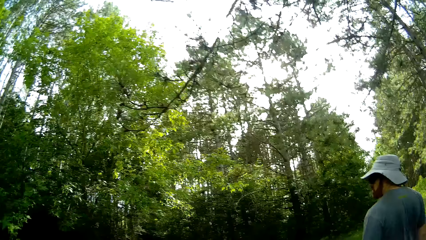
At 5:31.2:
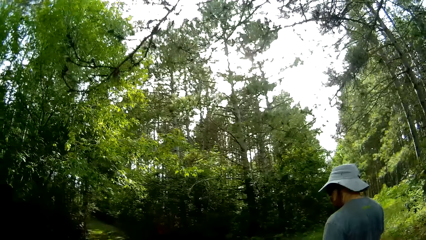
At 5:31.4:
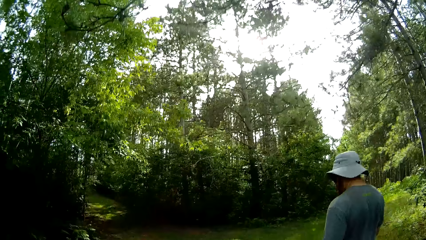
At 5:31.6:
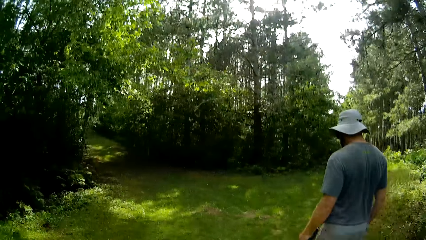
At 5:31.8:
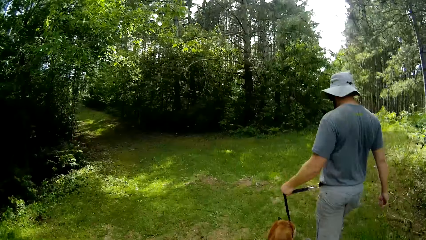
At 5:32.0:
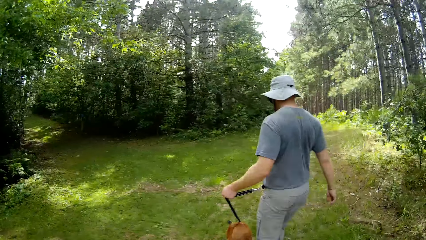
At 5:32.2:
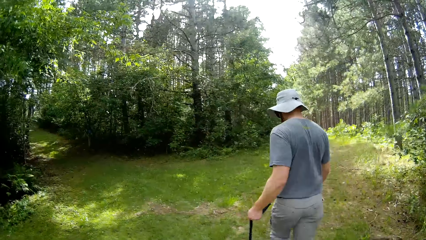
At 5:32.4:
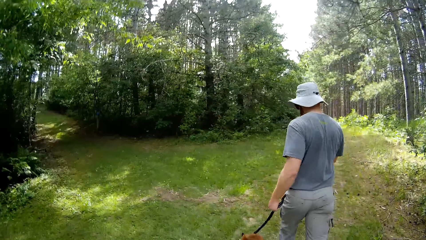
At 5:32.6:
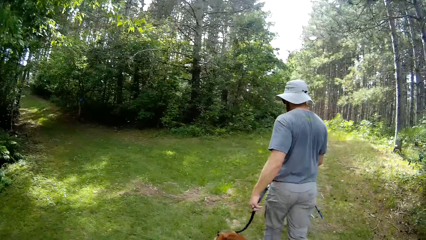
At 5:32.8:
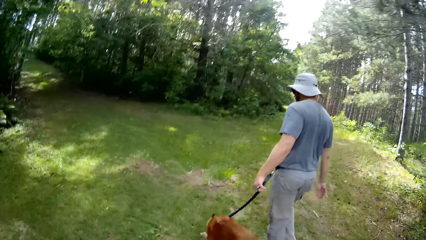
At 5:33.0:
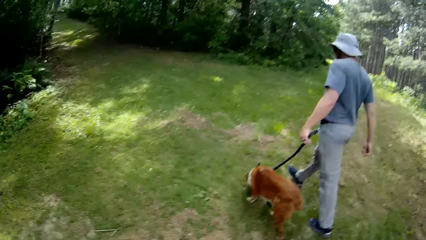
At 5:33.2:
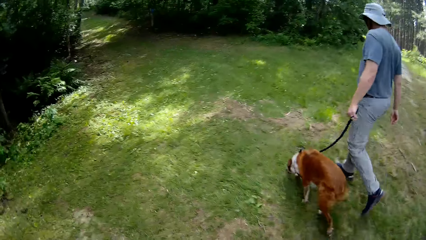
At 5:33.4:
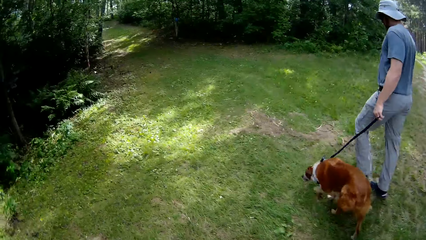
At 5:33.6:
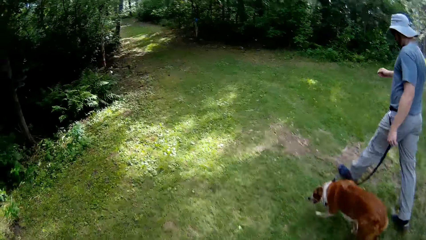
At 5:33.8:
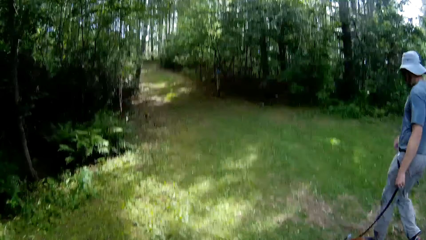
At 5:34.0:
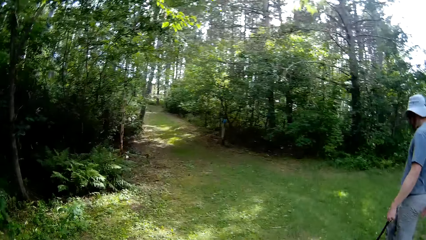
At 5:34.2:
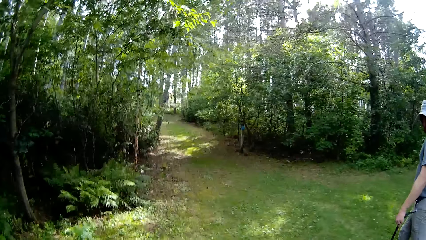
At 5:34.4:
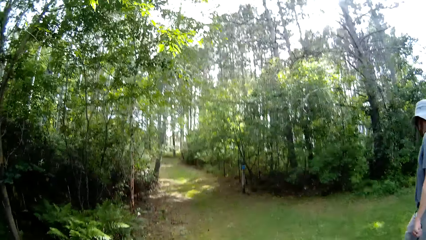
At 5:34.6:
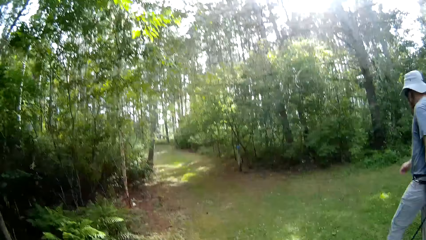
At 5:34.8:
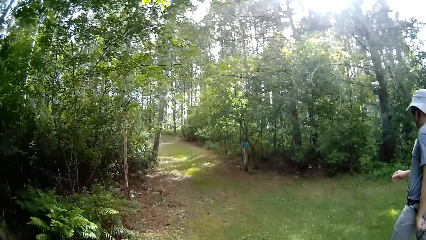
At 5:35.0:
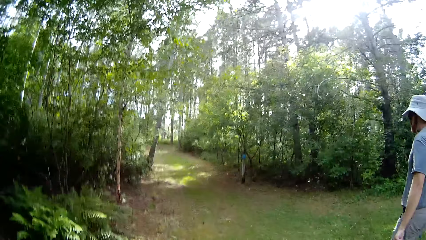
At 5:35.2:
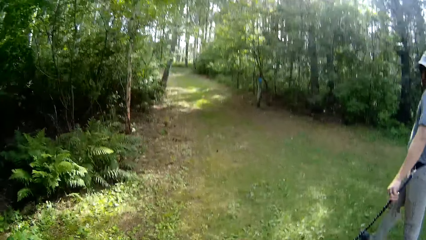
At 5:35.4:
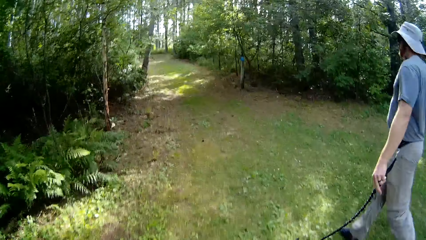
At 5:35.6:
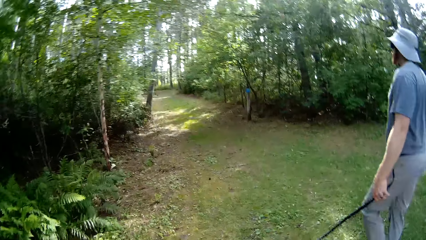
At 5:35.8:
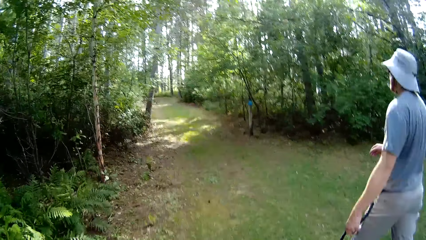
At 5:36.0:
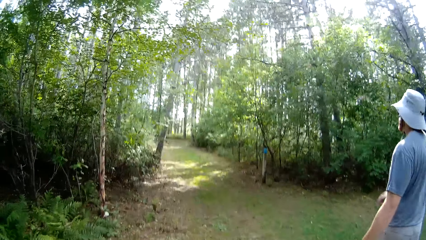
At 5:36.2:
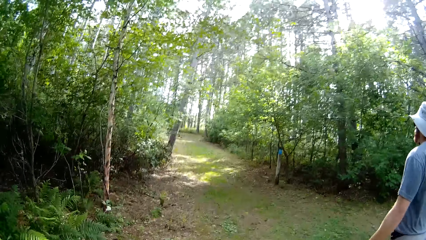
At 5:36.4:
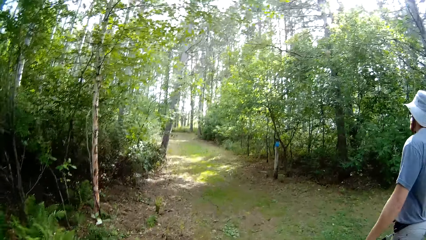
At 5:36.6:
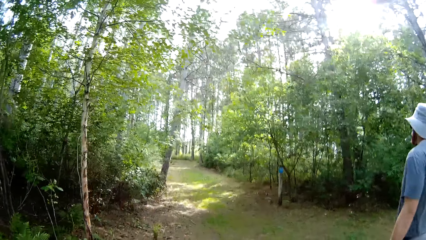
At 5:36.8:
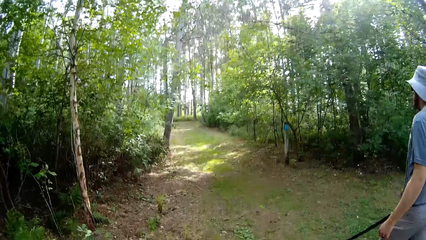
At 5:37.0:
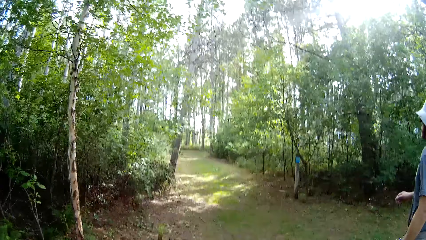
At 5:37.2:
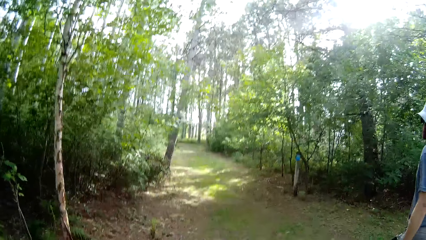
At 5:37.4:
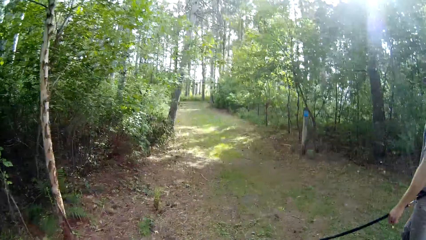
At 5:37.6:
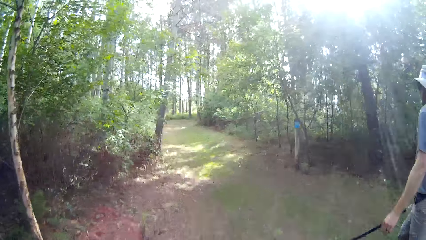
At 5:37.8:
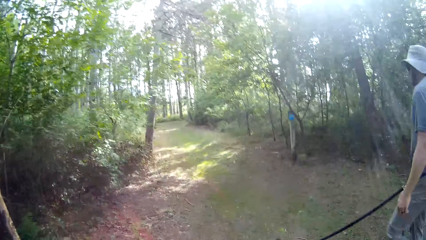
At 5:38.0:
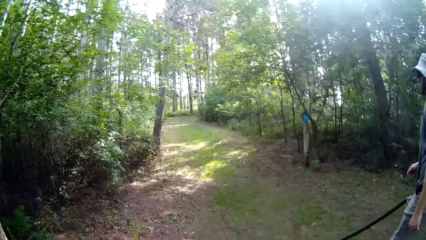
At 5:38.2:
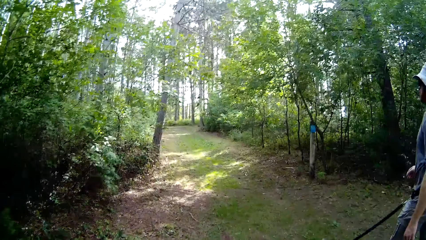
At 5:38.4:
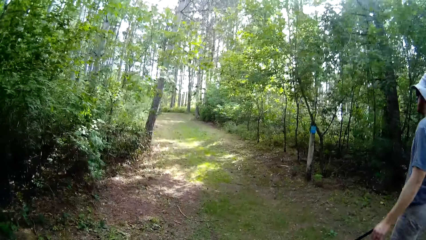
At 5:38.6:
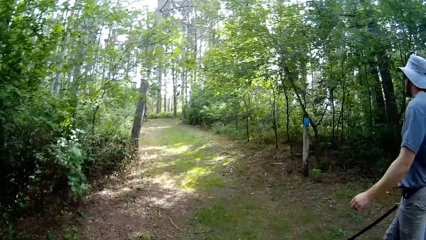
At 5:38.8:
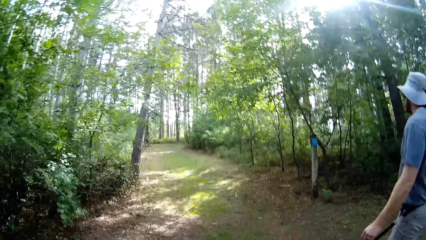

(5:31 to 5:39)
The camera wearer walks down the forest. A man walks with a dog.

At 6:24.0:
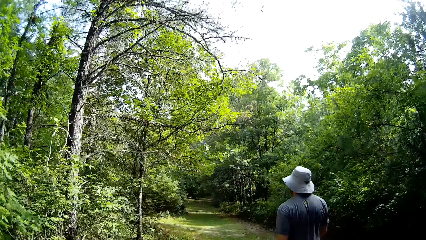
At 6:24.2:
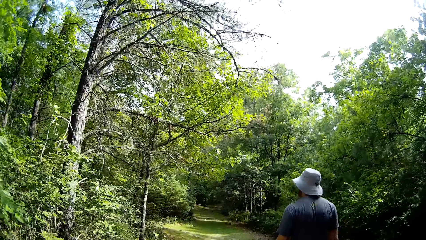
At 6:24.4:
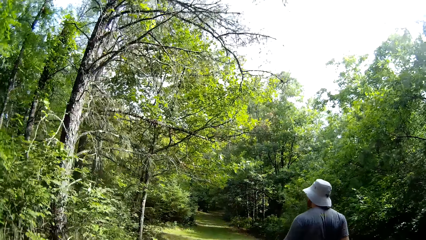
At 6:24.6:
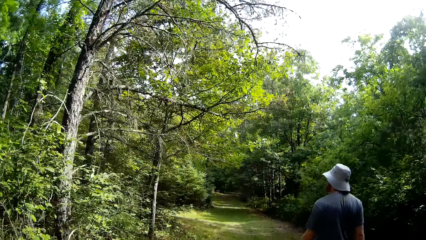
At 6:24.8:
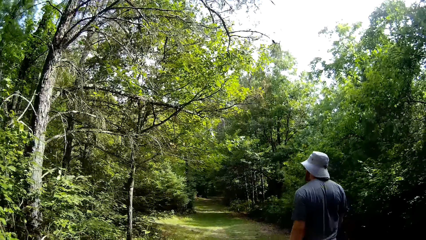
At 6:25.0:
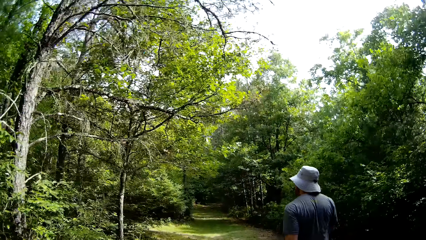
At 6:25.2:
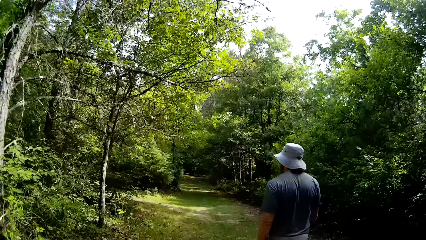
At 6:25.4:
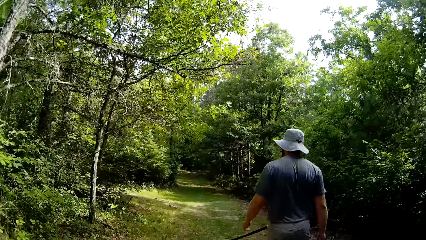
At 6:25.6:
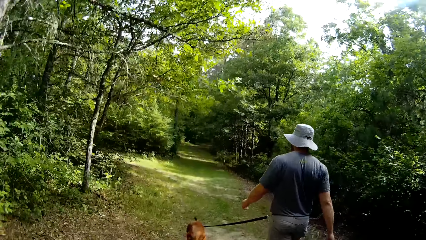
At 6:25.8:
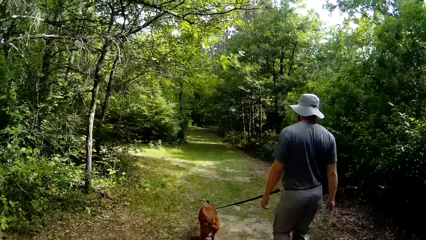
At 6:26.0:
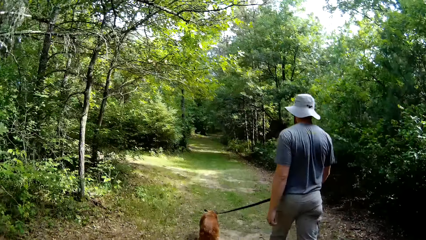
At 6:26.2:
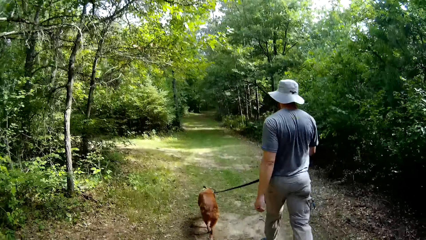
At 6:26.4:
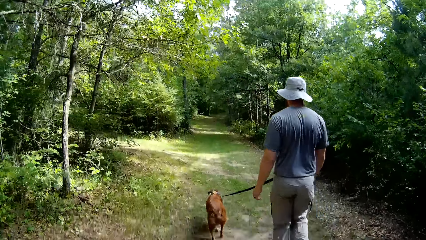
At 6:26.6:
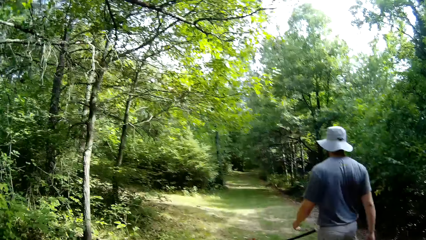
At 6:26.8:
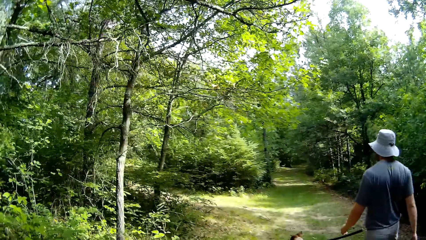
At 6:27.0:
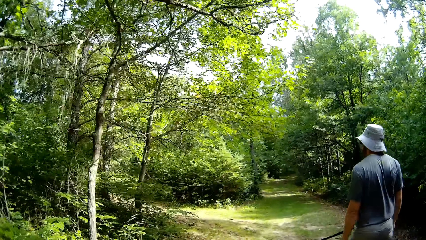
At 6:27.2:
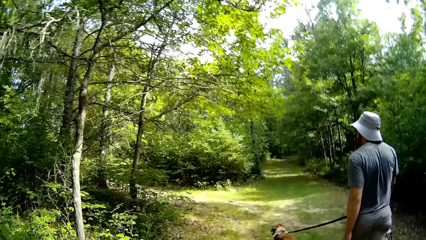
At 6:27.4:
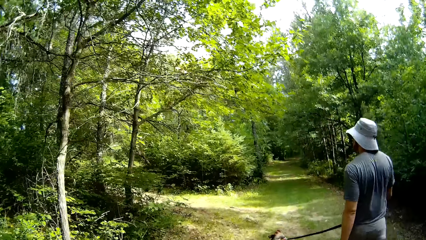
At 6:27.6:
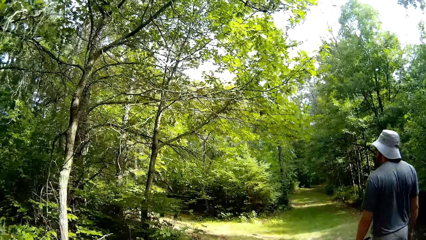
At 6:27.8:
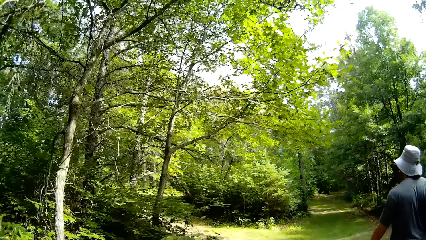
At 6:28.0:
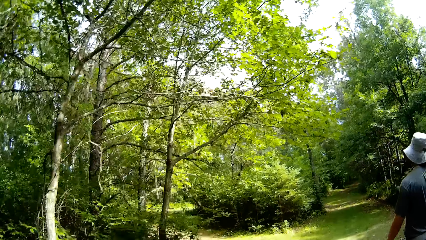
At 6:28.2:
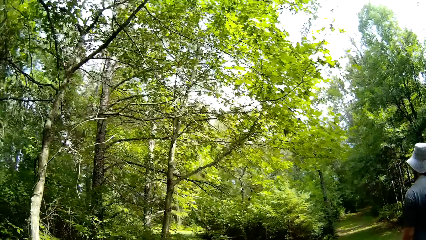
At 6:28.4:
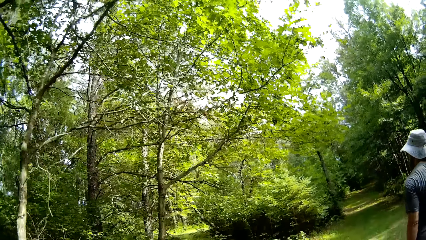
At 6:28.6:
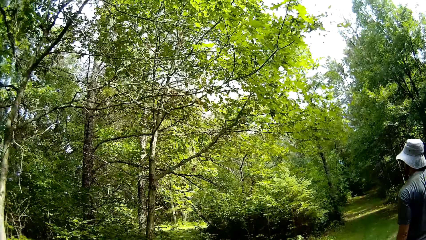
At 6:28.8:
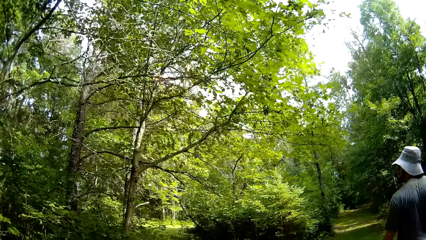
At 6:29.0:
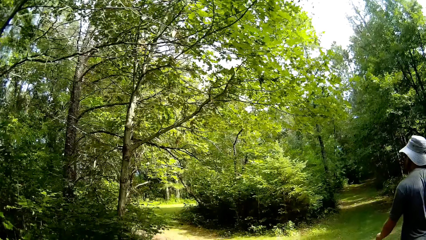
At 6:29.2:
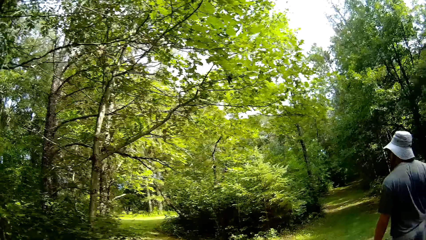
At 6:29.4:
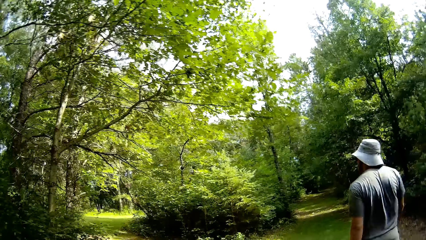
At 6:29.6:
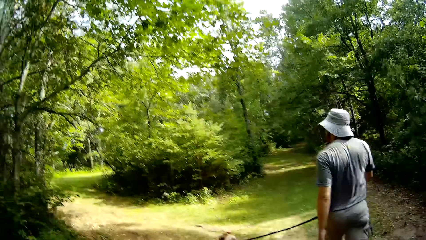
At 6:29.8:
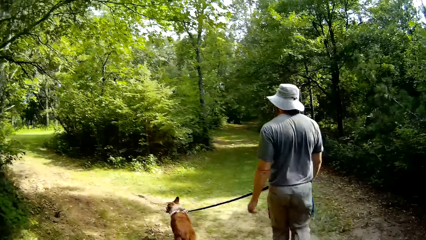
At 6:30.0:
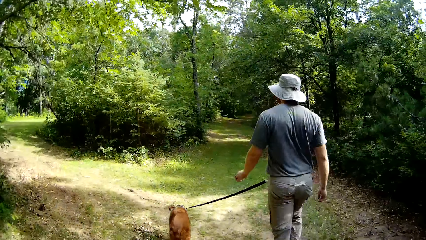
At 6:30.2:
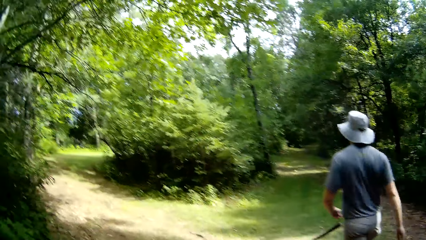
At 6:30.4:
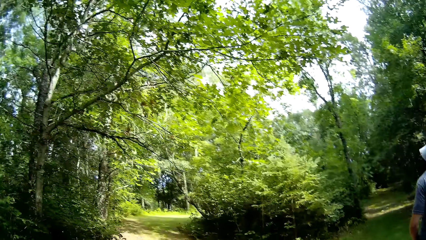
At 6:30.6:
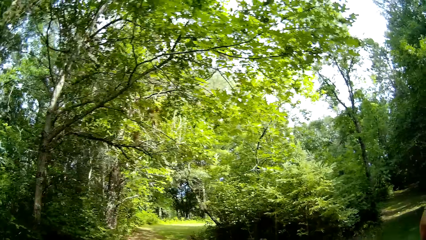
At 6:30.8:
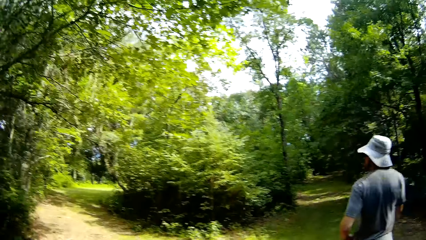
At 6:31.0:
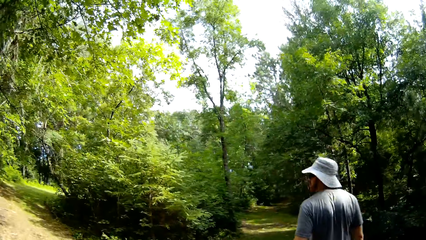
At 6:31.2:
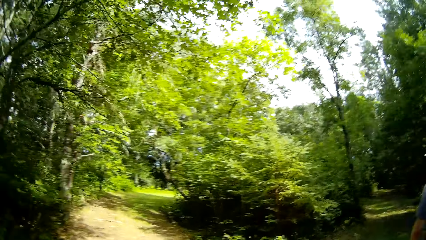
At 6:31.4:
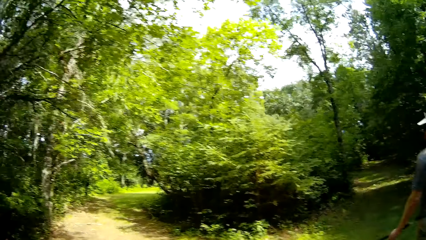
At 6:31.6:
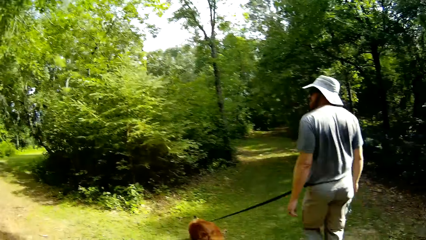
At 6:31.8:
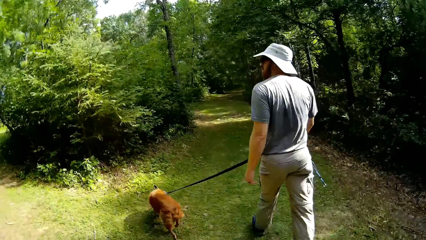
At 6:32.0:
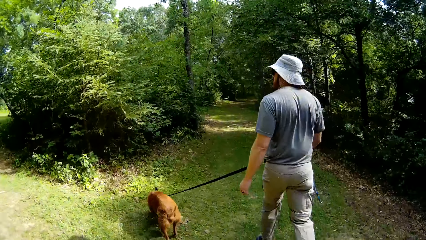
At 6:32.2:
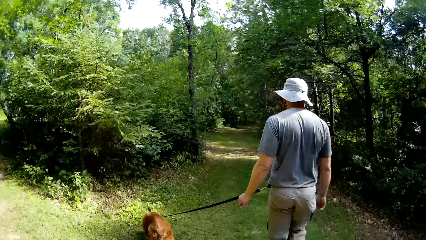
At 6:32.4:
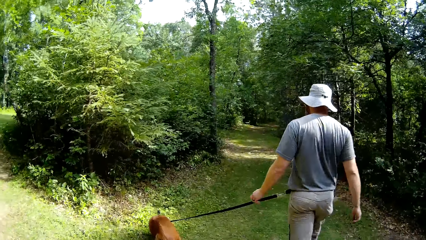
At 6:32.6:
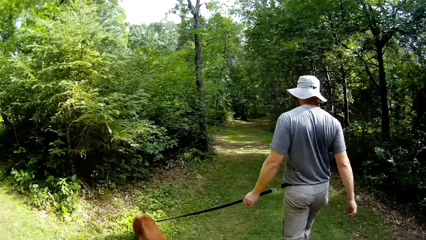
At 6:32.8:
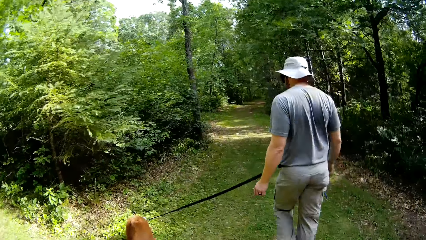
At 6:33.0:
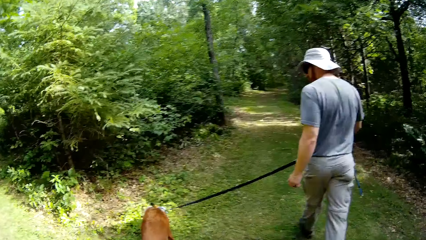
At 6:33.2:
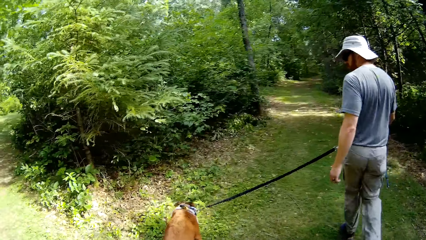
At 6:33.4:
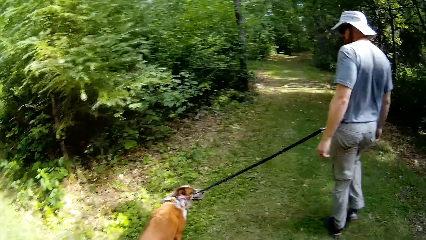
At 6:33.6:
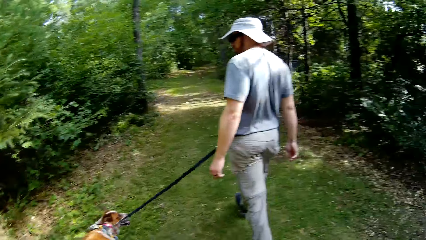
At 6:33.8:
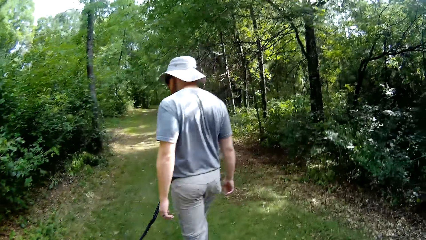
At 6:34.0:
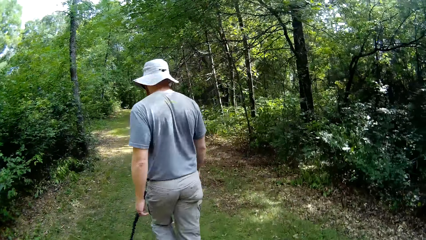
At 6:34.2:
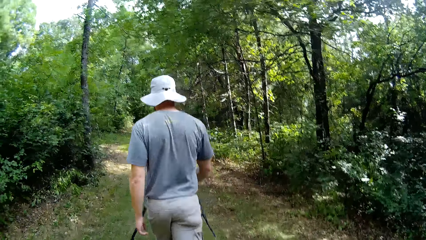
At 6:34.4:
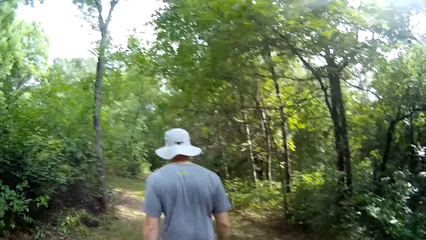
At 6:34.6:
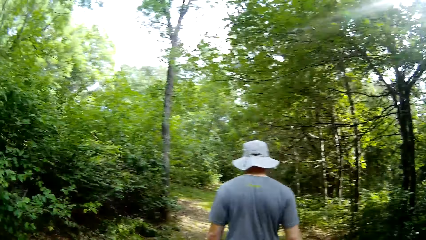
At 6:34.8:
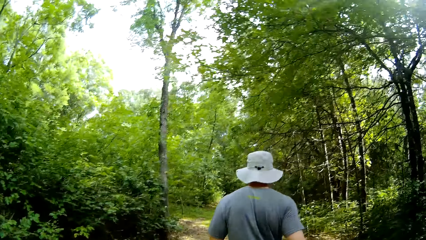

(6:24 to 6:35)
The camera wearer talks with a man.
